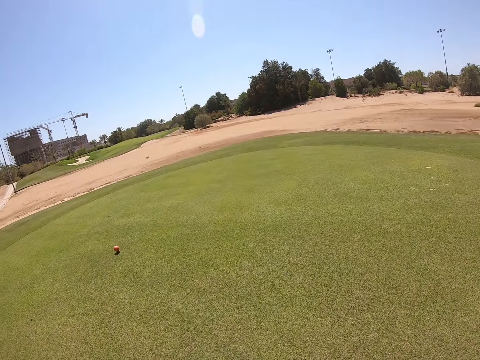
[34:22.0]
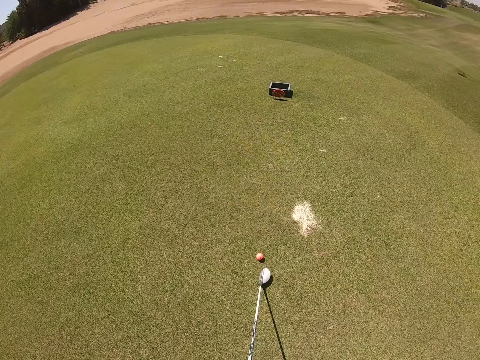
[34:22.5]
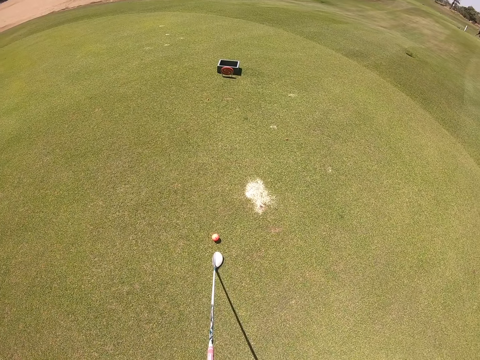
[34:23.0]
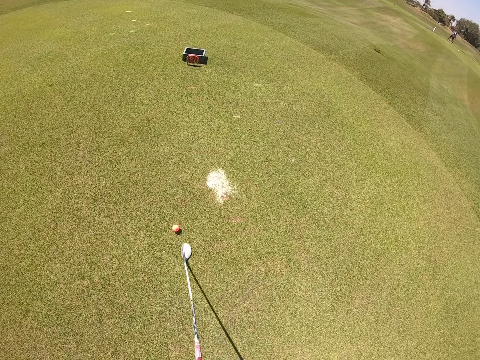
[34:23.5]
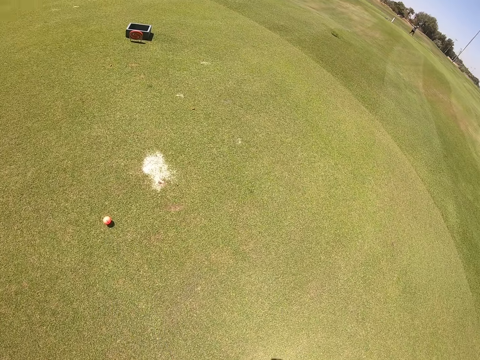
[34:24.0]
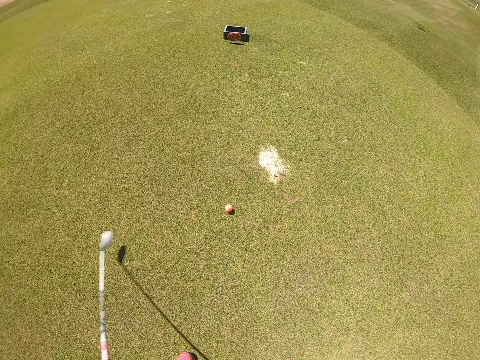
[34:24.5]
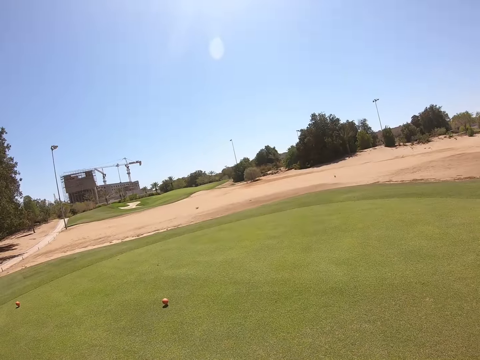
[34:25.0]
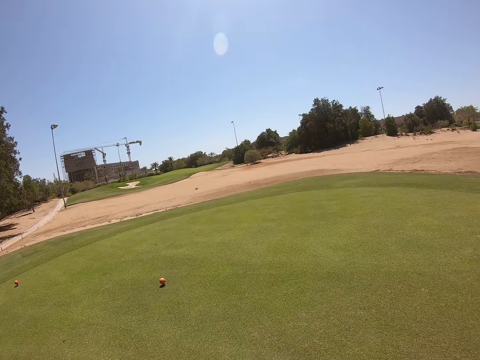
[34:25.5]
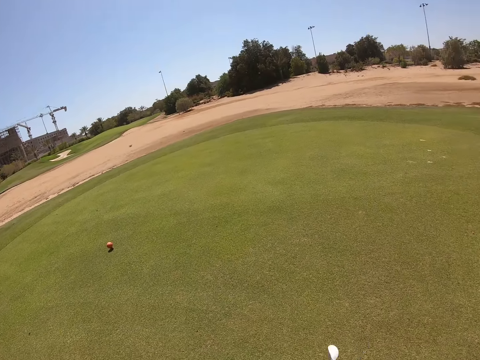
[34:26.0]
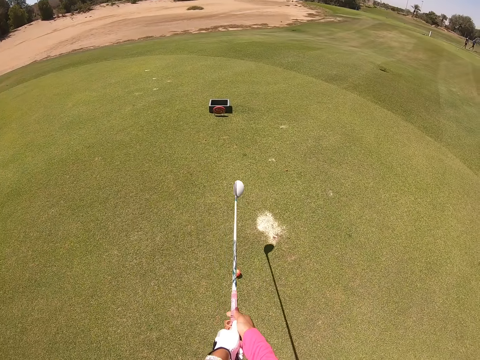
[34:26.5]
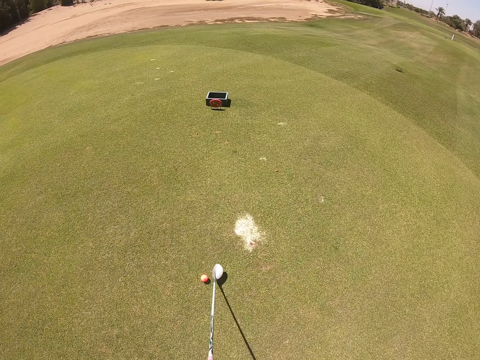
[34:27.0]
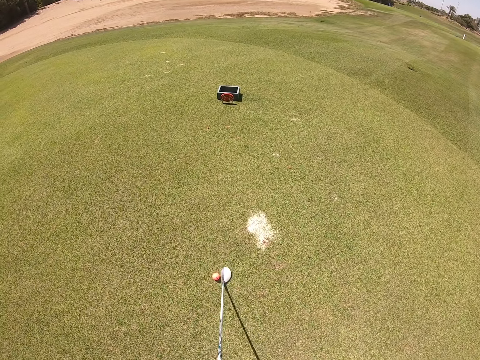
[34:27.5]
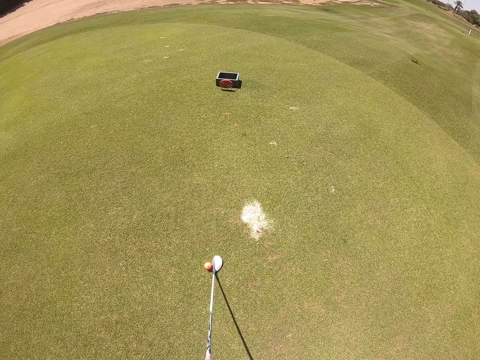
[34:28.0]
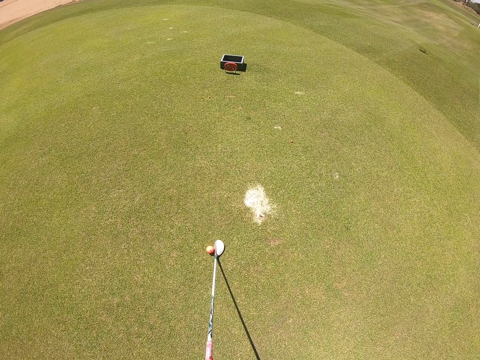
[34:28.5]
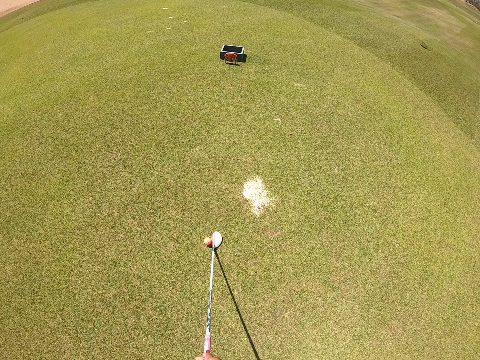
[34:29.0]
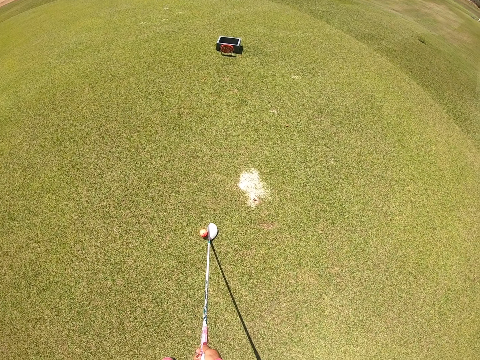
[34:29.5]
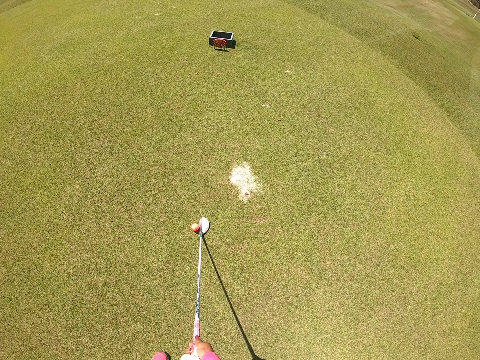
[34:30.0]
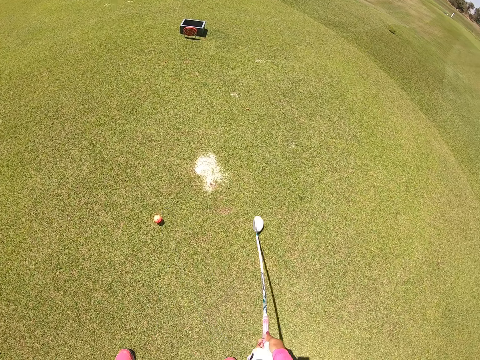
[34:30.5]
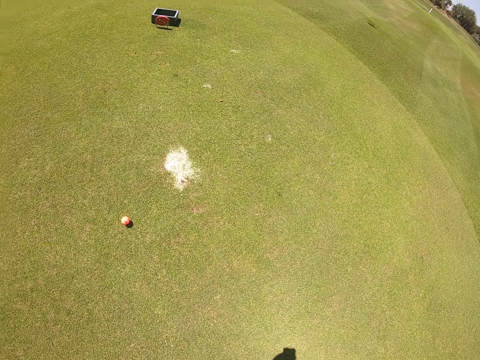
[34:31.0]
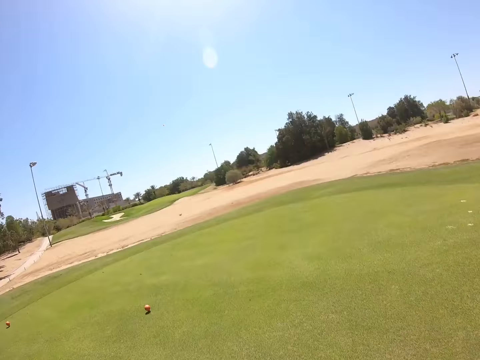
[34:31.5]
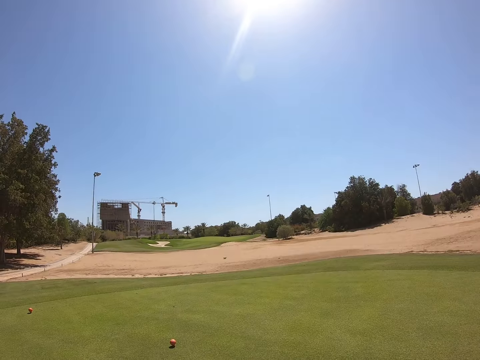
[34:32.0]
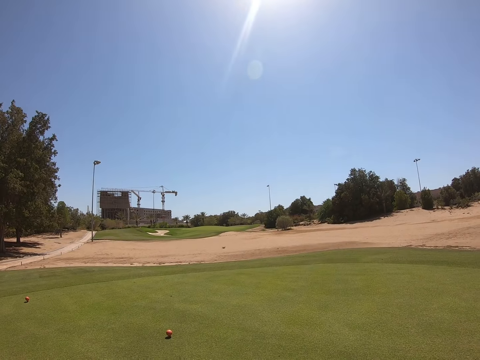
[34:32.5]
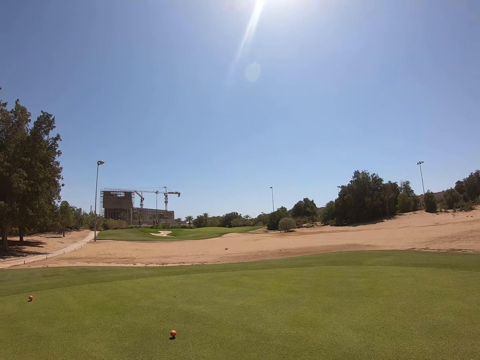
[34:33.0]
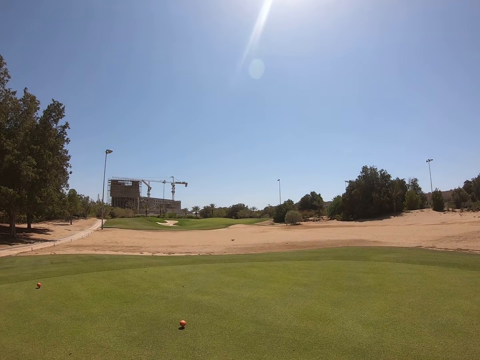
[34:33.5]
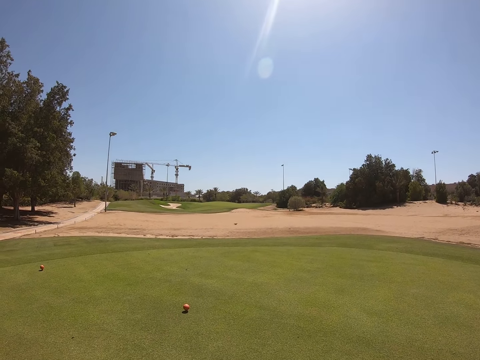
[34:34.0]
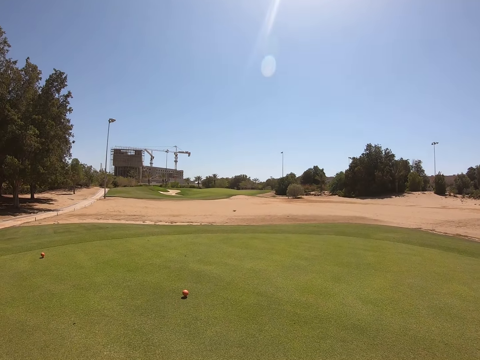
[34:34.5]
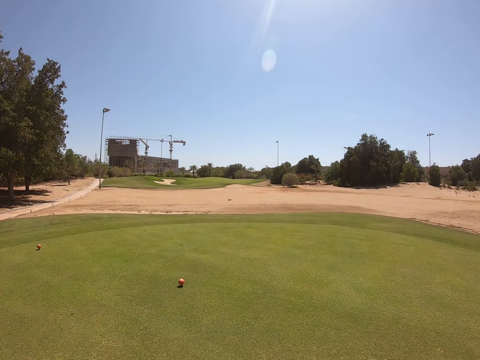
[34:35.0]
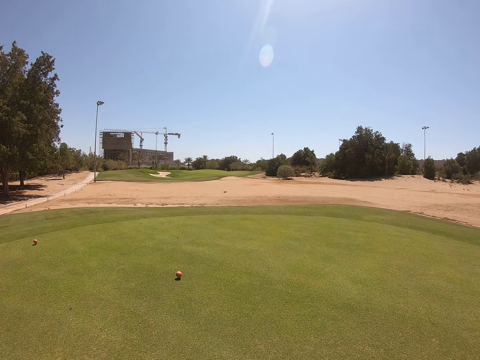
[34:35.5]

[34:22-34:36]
The camera wearer plays golf. They swing a golf club. They play golf in the golf course.

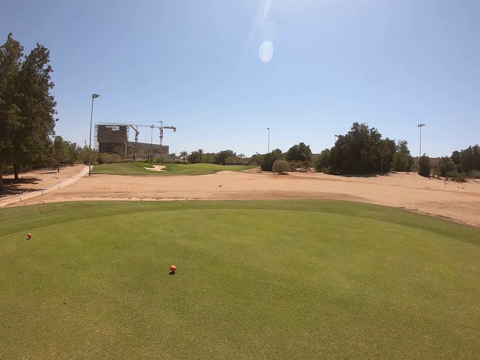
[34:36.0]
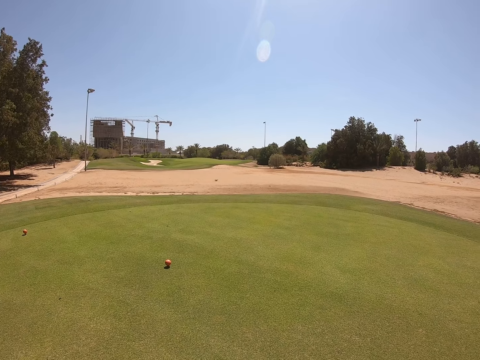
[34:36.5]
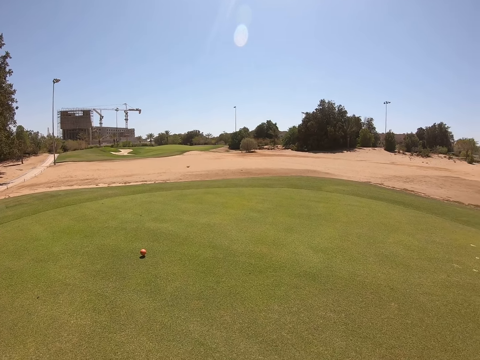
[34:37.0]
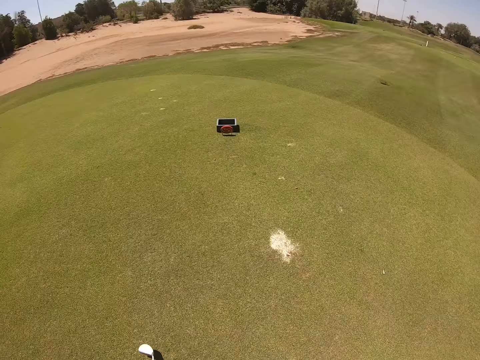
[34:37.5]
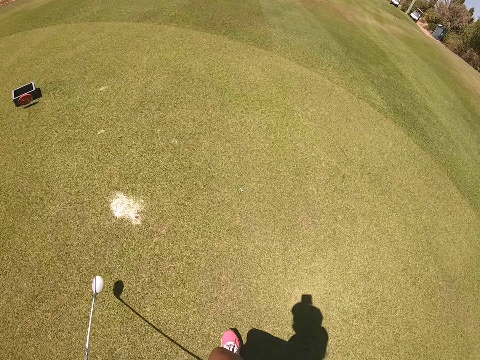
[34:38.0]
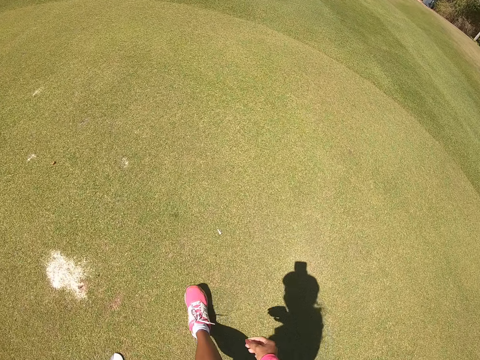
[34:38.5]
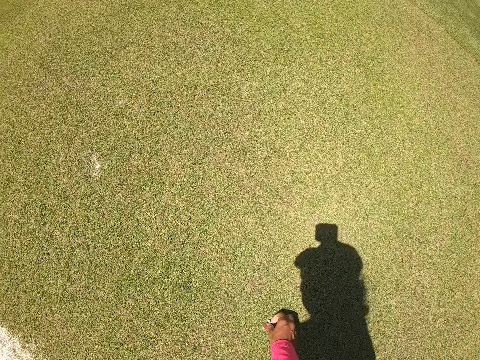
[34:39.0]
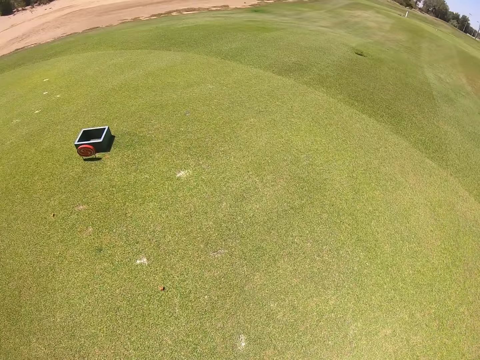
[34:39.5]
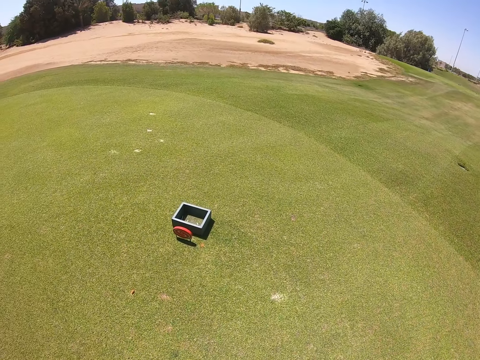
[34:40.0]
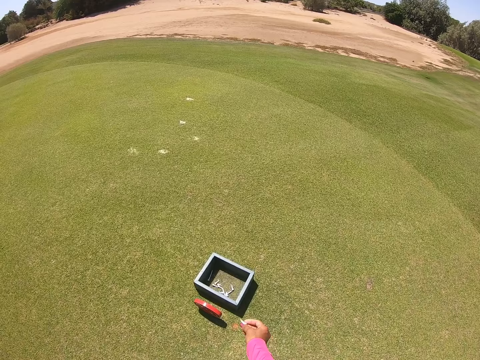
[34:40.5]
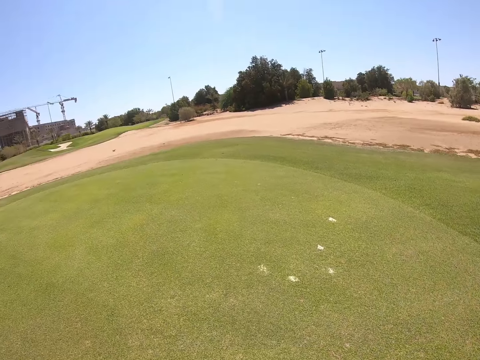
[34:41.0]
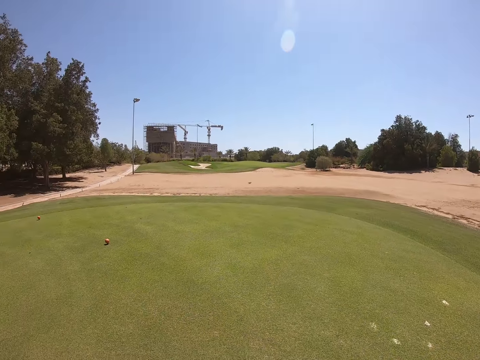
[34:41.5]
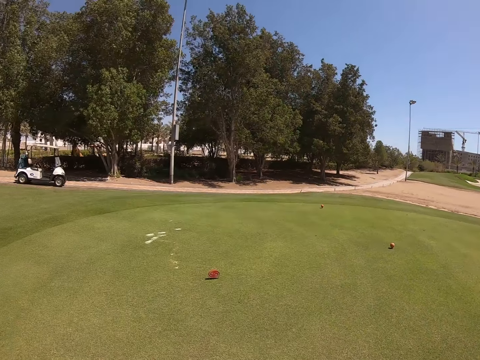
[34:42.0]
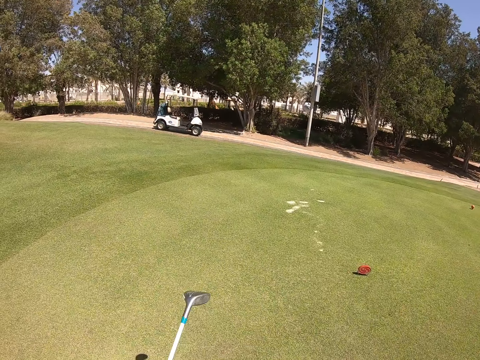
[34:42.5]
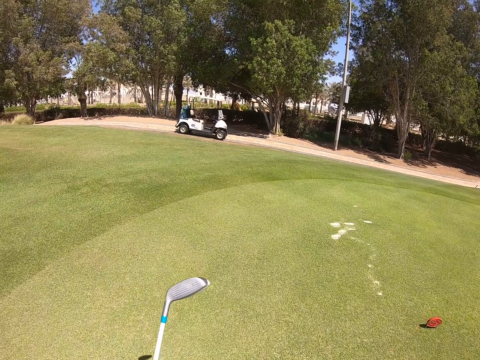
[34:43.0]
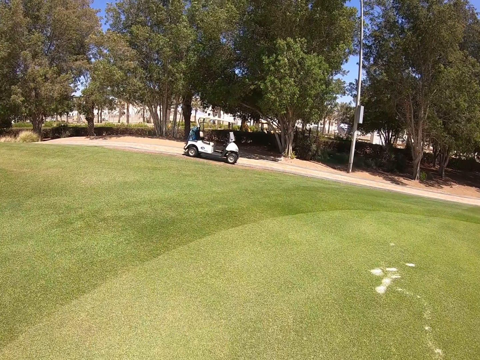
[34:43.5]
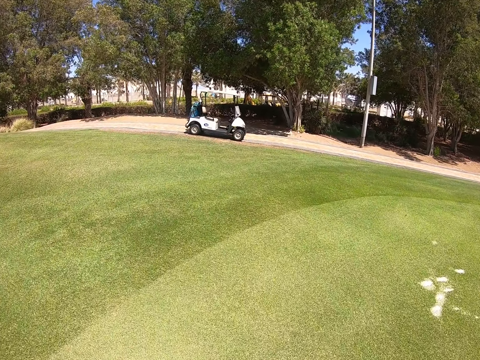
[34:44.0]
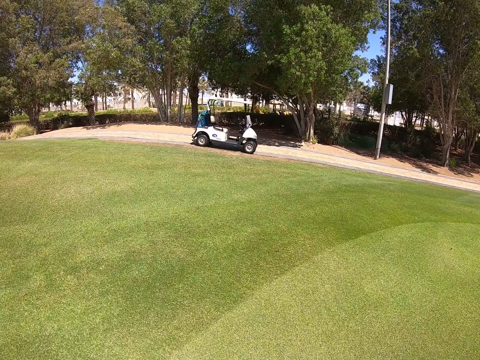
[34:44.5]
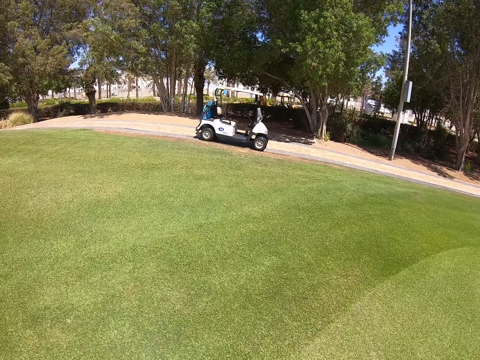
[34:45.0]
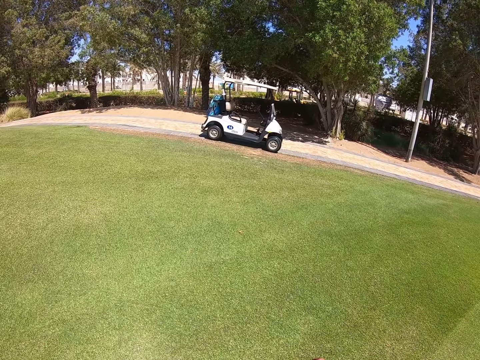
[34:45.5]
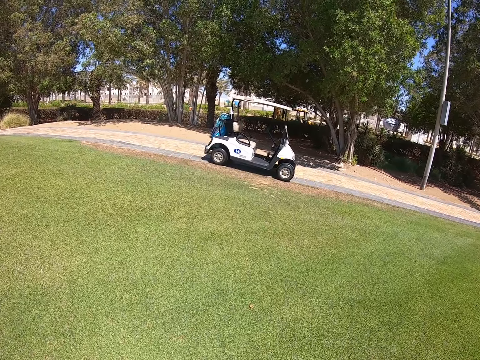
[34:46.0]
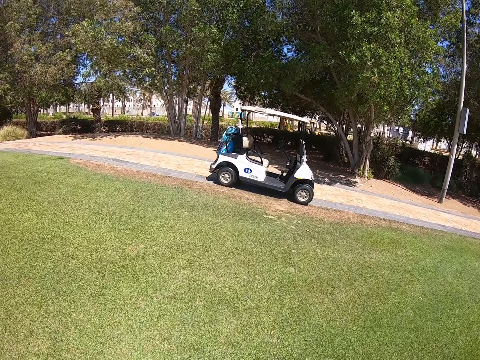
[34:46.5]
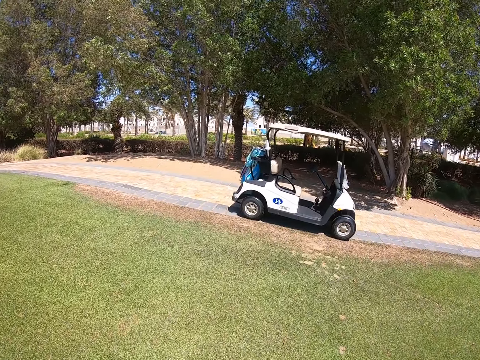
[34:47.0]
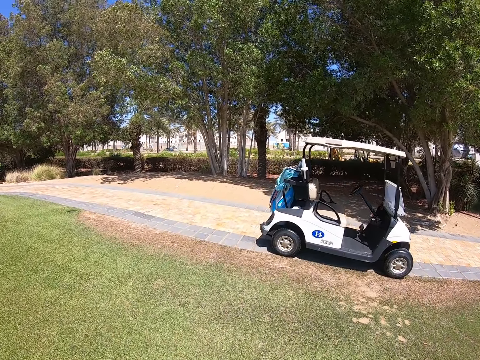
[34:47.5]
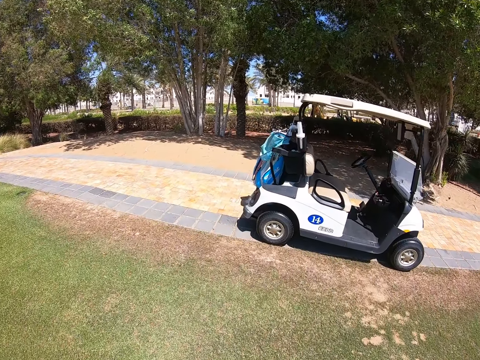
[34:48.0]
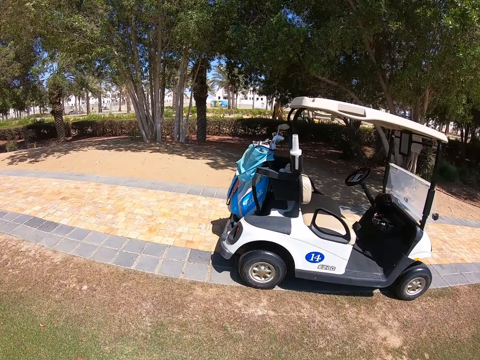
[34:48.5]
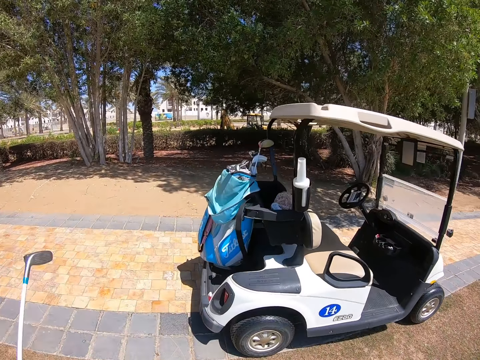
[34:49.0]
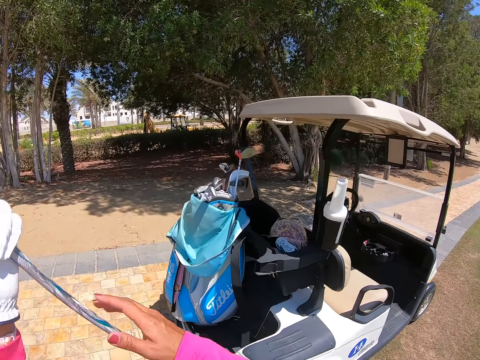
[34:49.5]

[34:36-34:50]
The camera wearer looks around. They pick up a tee, turn around, and put the tee in a box. They walk in the golf course.
